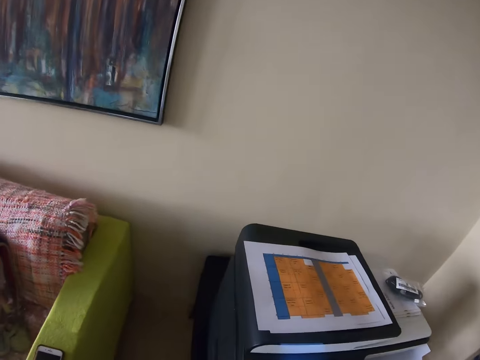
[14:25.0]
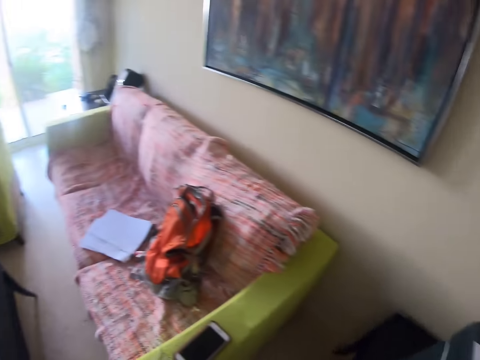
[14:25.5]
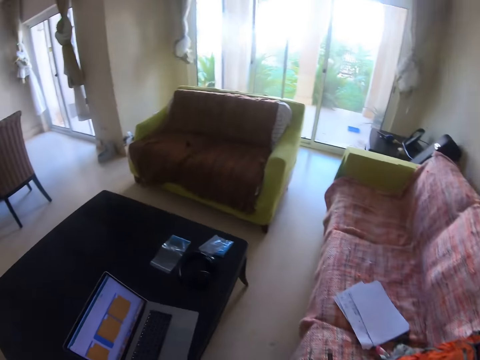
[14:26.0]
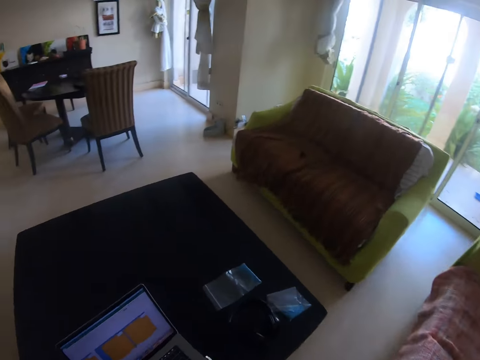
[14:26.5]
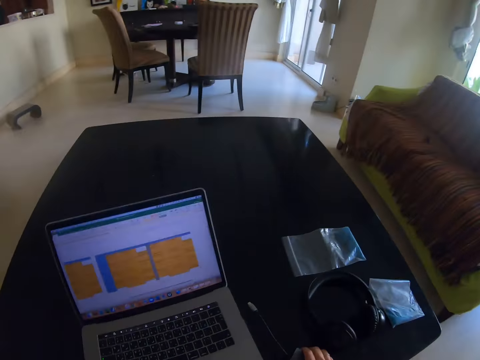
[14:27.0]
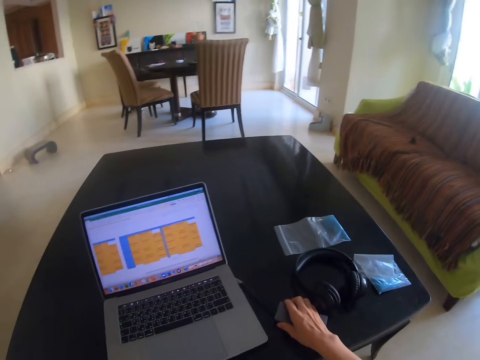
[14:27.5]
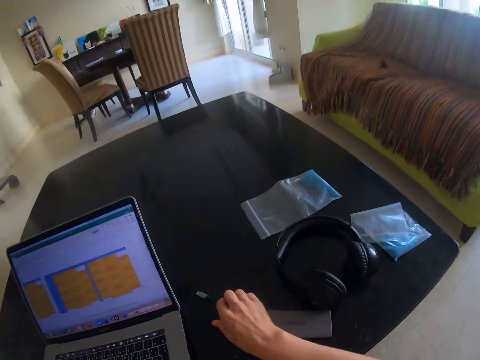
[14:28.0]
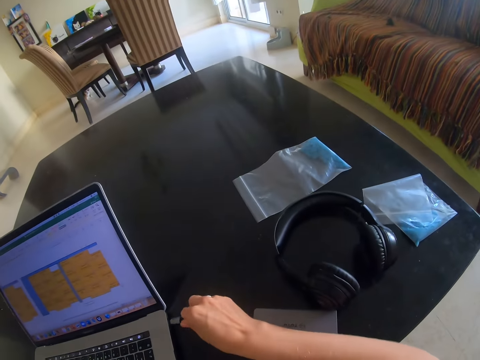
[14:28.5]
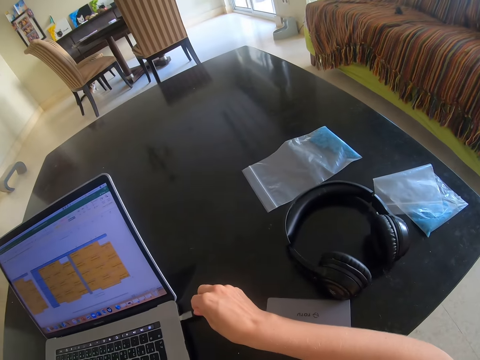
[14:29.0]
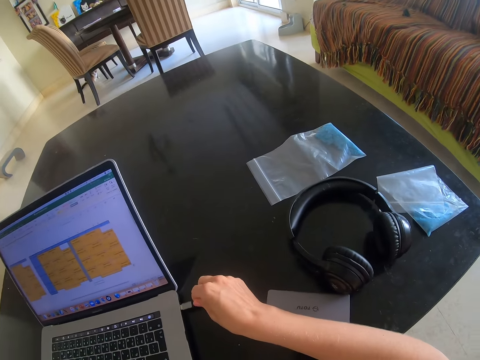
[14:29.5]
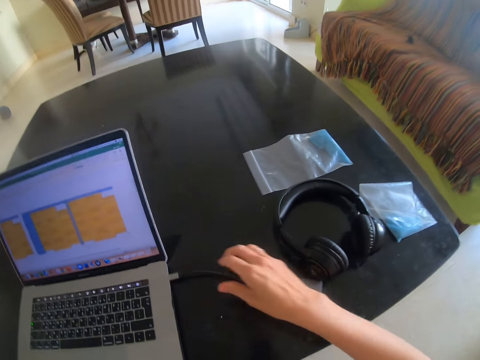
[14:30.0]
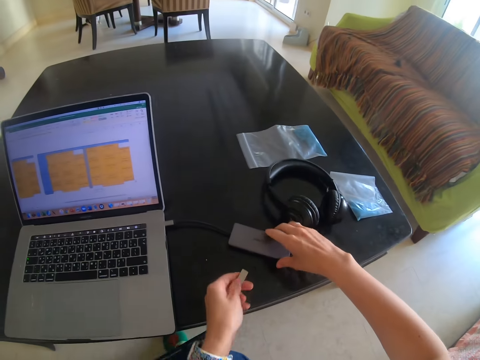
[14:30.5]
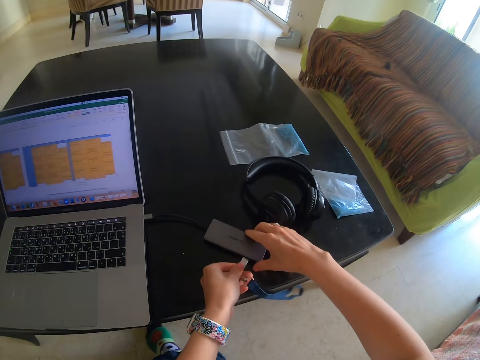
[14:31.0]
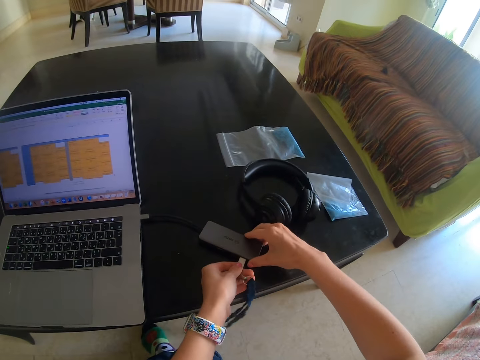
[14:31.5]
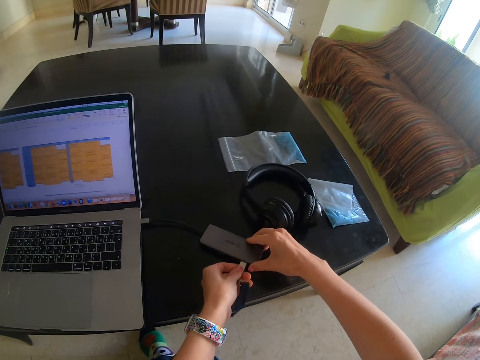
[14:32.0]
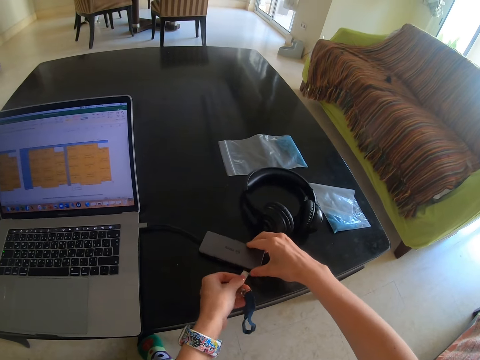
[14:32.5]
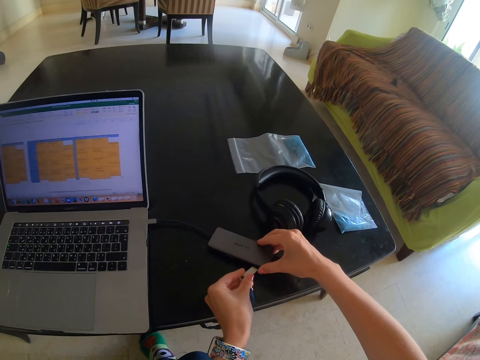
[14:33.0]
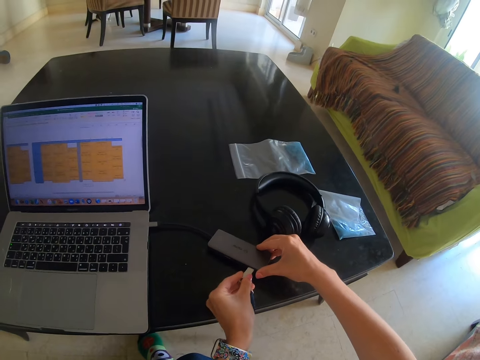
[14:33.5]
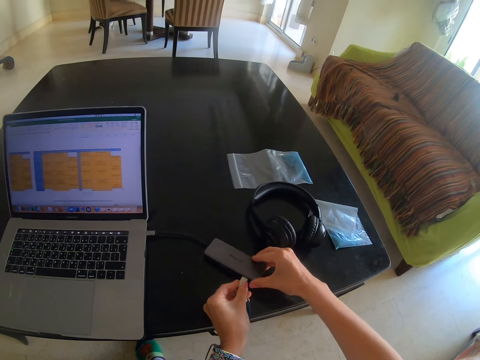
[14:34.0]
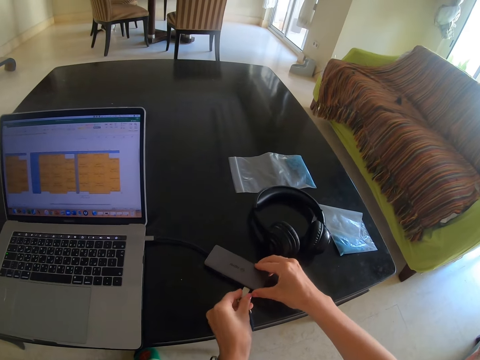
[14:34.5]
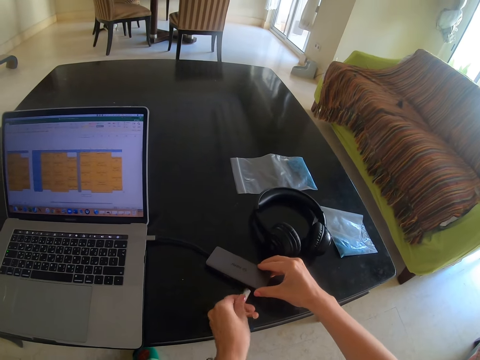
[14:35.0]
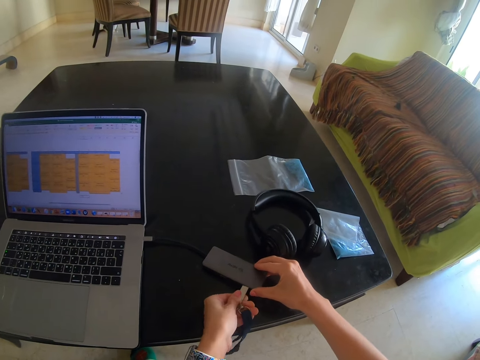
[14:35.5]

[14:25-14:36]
The camera wearer takes something from the printer. They connect a drive in the laptop. They put a flash disc in the drive.

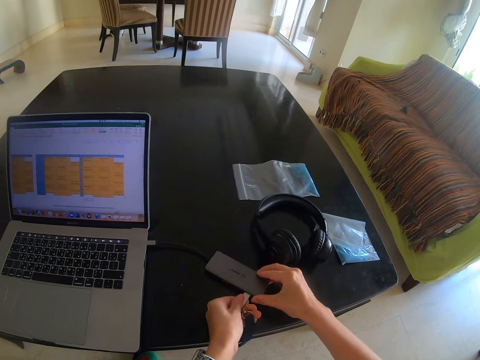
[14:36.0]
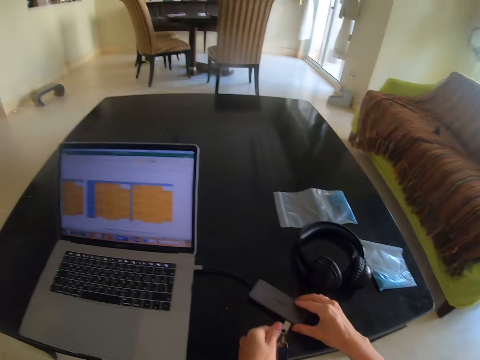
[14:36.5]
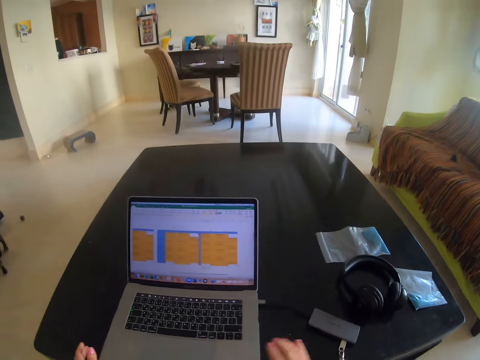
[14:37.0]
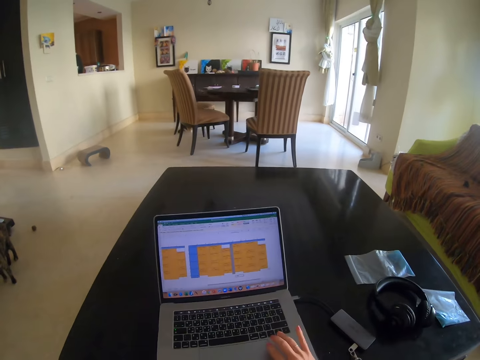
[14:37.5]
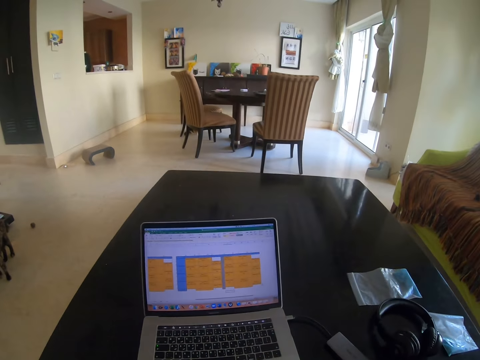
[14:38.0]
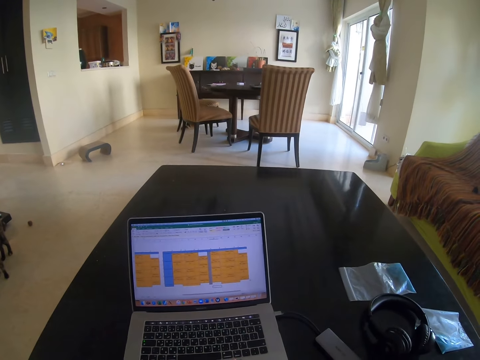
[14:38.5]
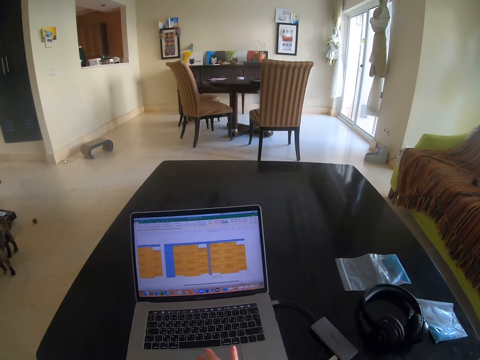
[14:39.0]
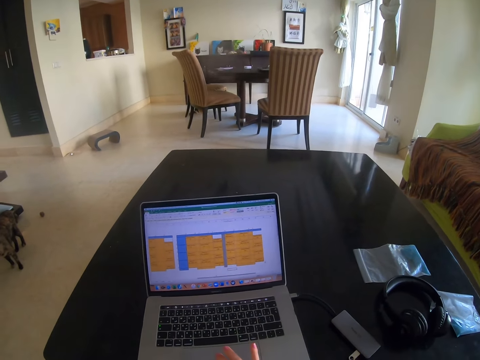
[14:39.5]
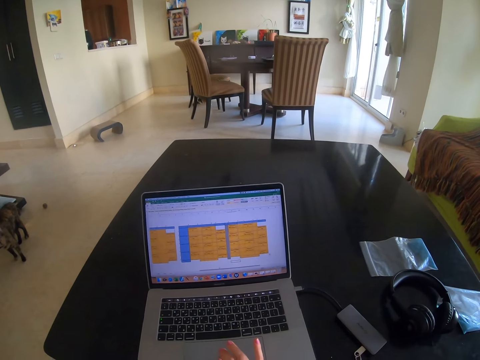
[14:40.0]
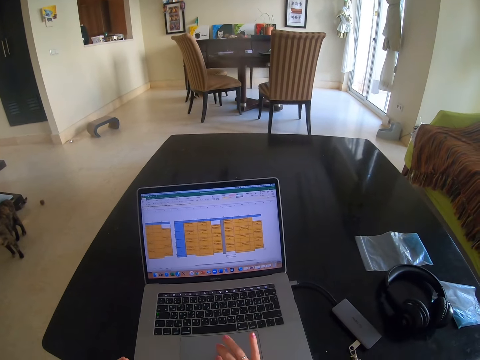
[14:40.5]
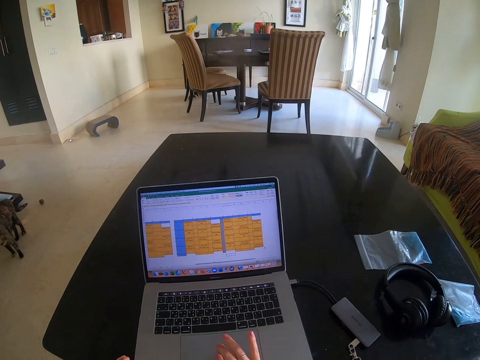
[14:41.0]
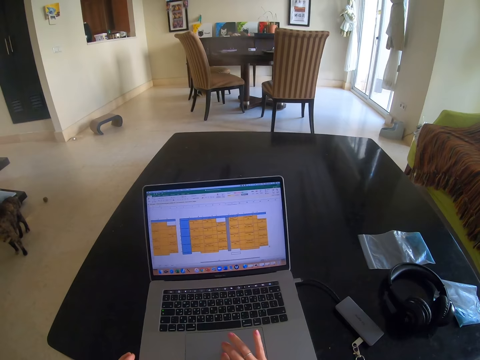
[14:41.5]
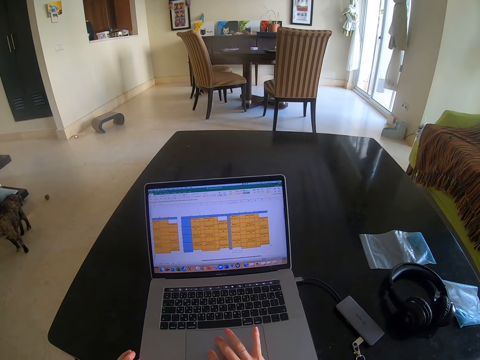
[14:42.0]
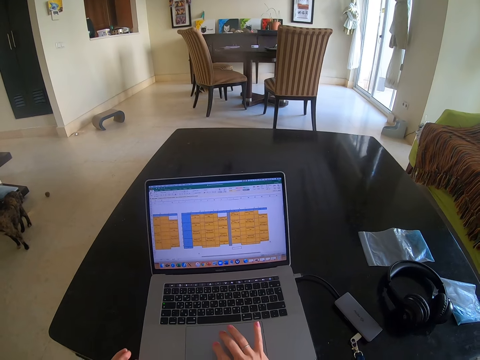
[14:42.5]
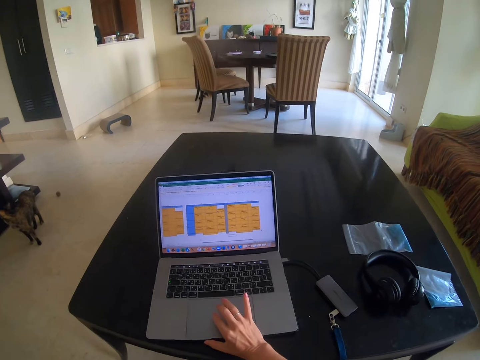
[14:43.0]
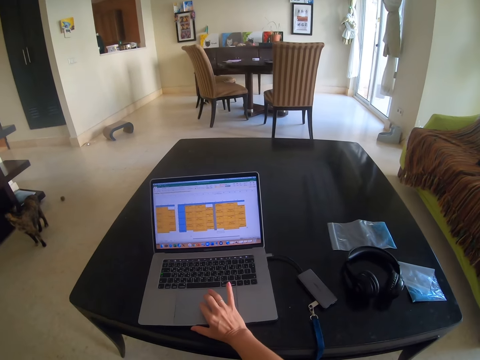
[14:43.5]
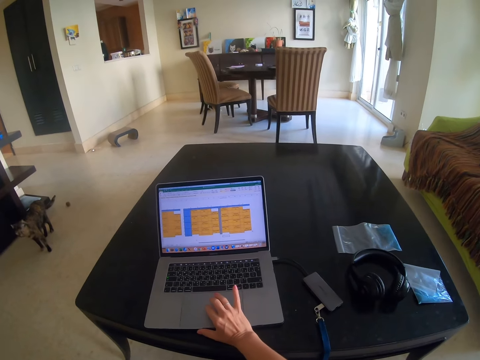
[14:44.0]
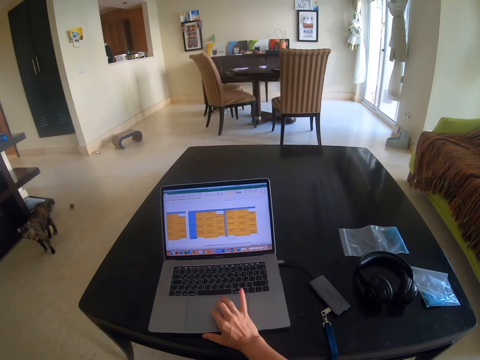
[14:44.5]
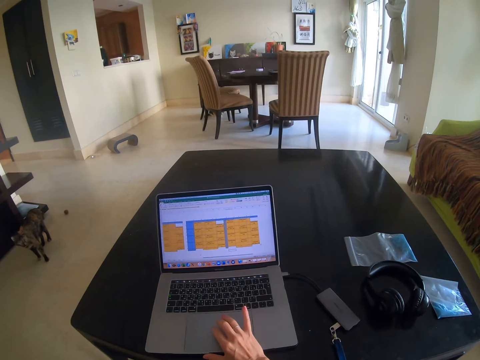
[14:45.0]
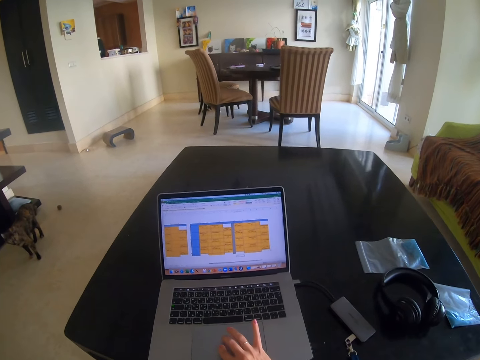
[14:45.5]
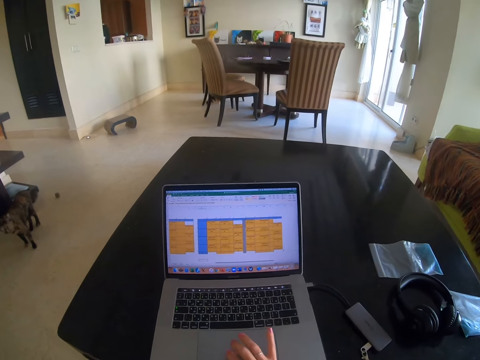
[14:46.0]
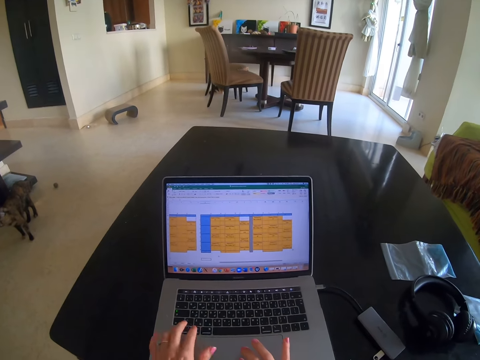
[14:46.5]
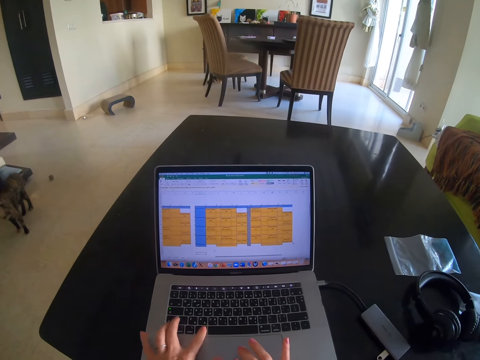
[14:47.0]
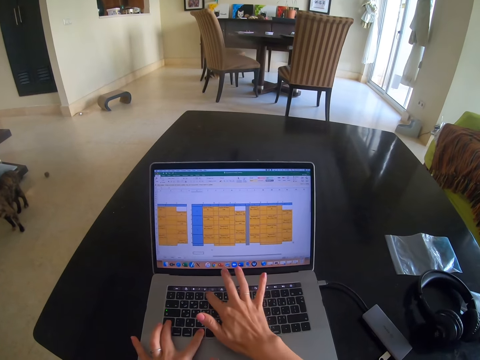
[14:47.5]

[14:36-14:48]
The camera wearer types on the keyboard. They work on the laptop.

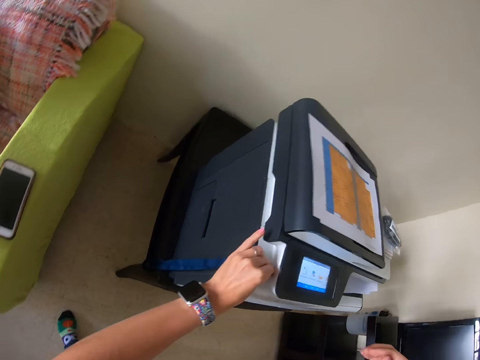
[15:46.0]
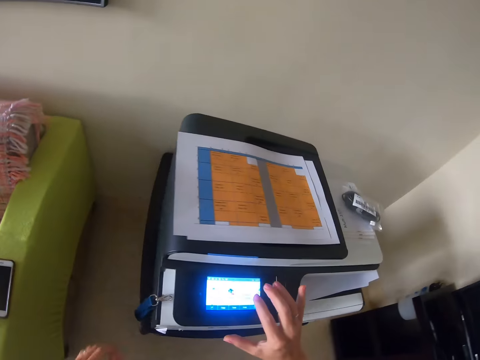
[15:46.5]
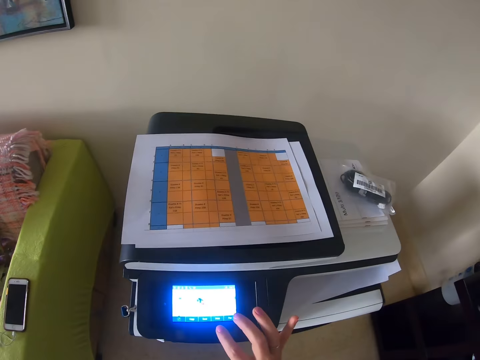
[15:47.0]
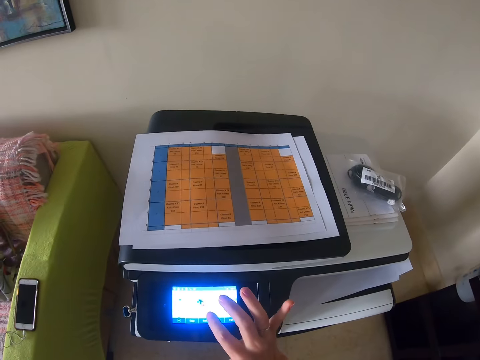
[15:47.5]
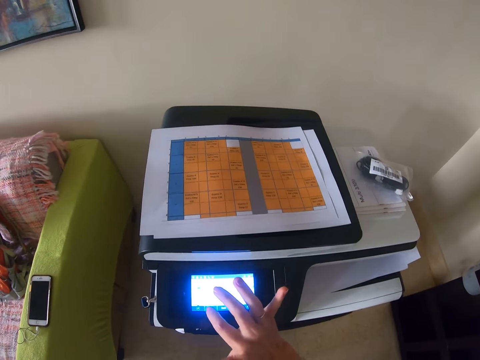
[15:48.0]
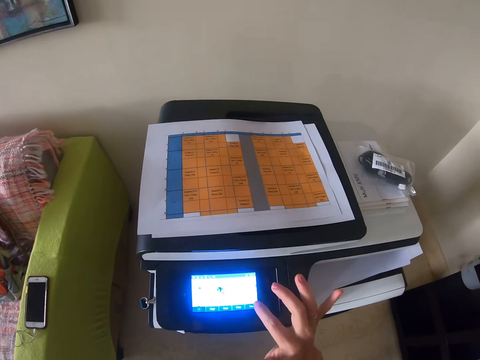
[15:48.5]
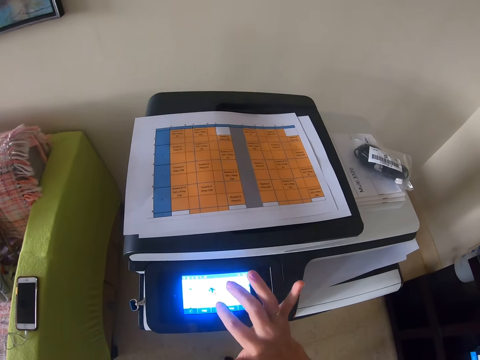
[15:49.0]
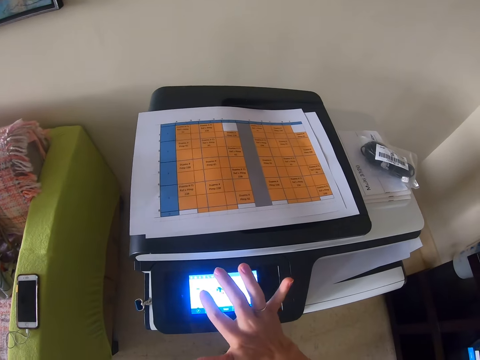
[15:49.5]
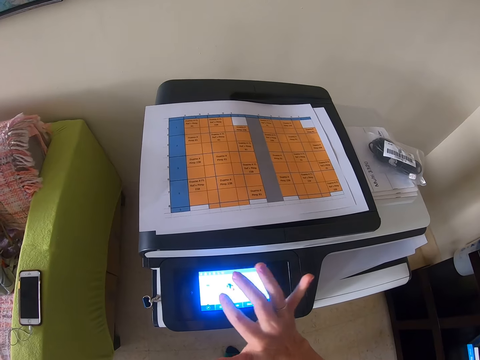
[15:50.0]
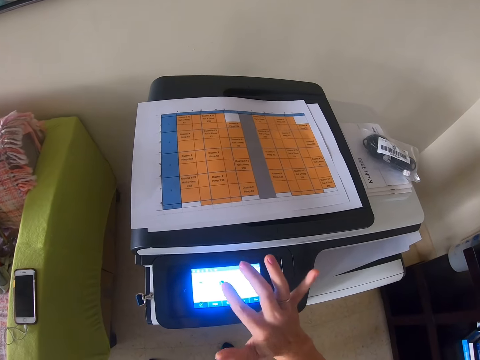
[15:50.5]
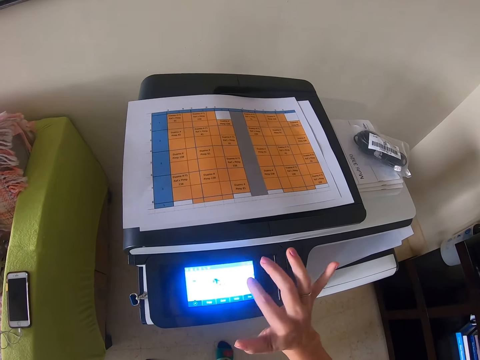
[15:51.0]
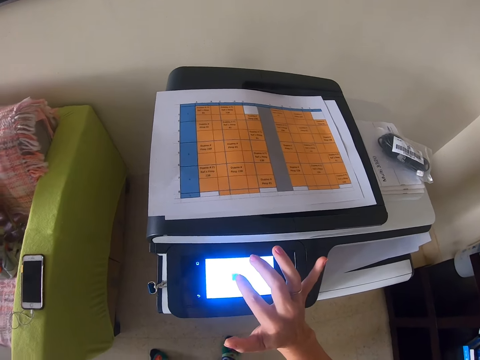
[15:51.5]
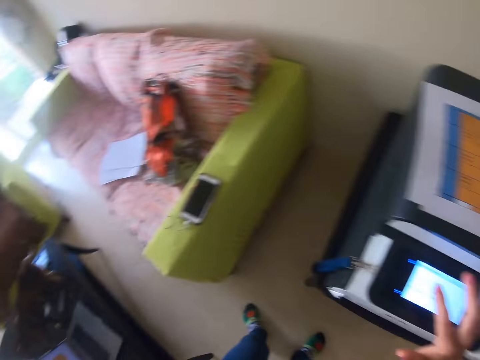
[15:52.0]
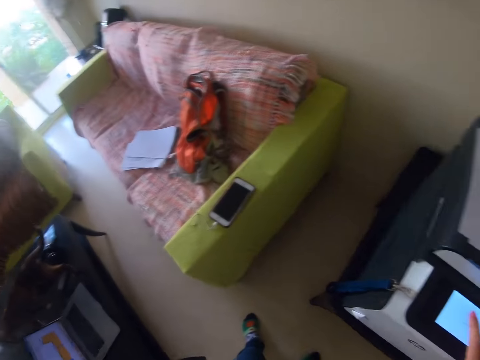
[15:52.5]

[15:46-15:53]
The camera wearer dials something on the printer. They type on the printer.
